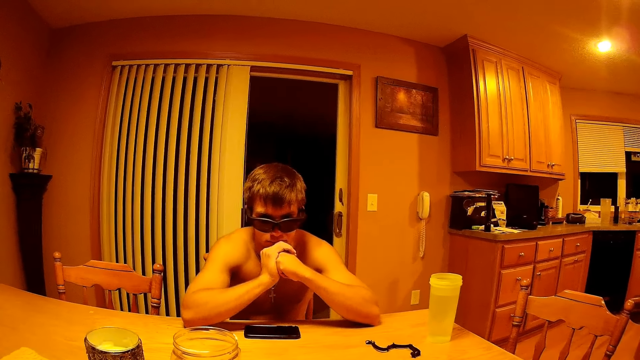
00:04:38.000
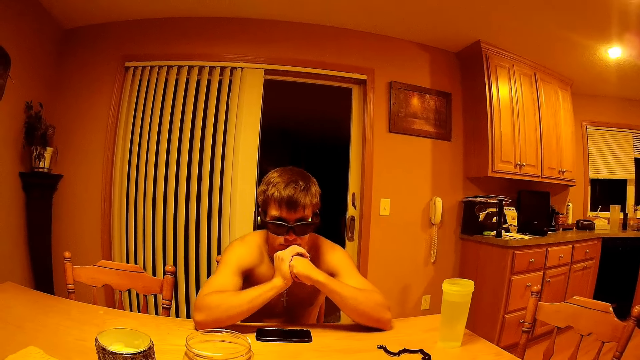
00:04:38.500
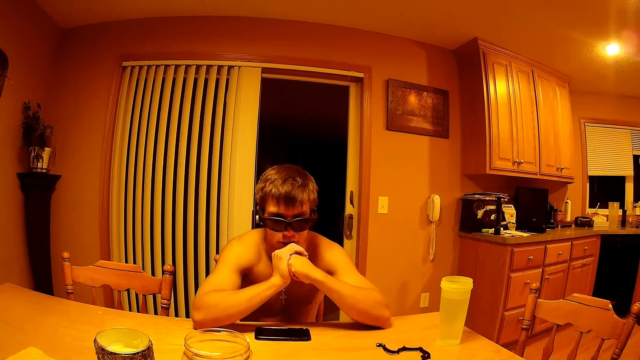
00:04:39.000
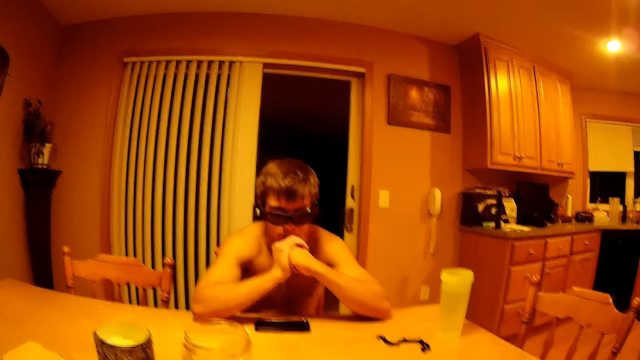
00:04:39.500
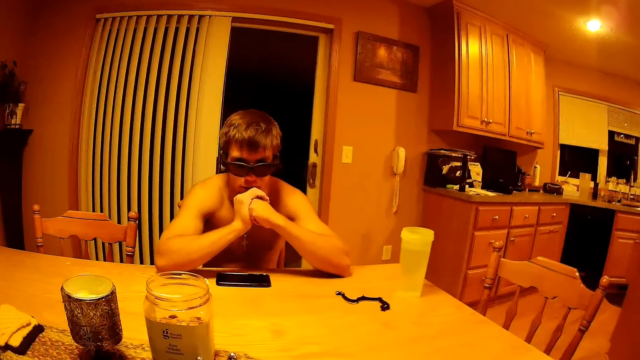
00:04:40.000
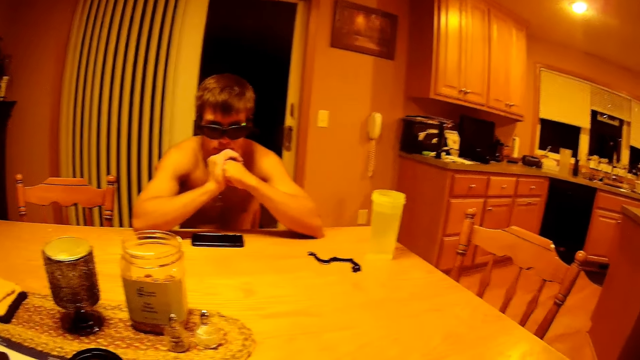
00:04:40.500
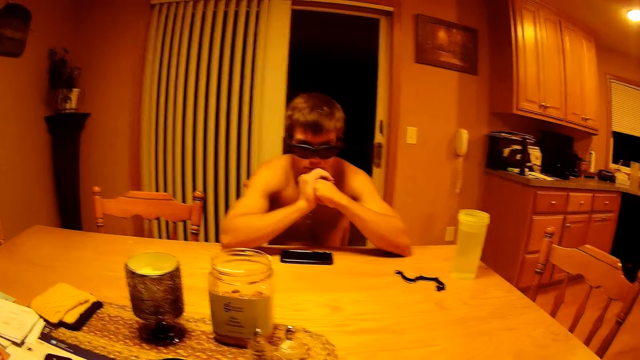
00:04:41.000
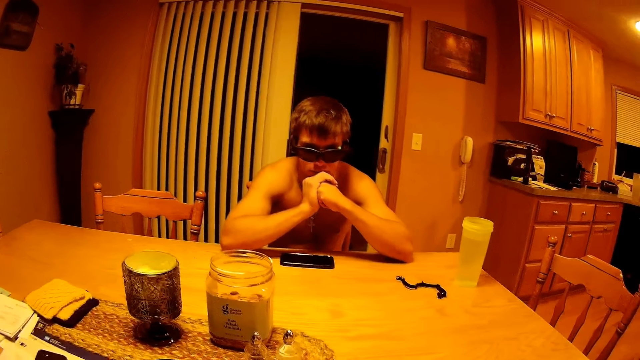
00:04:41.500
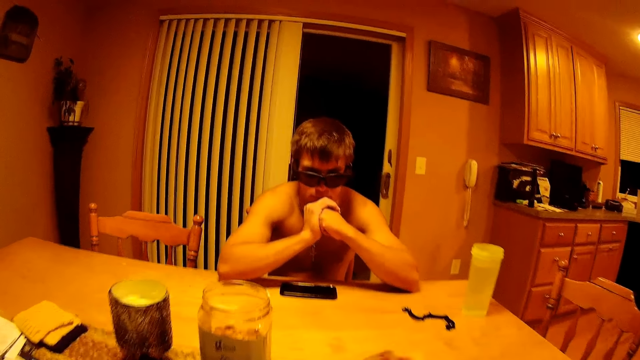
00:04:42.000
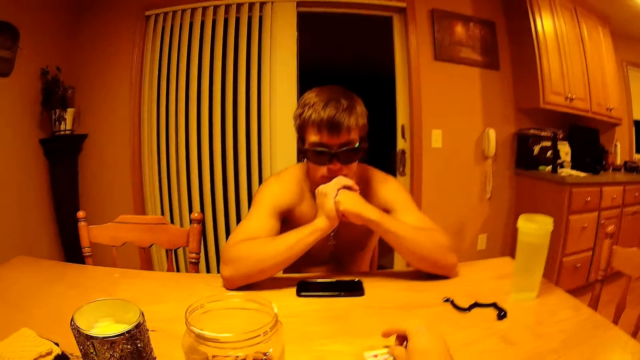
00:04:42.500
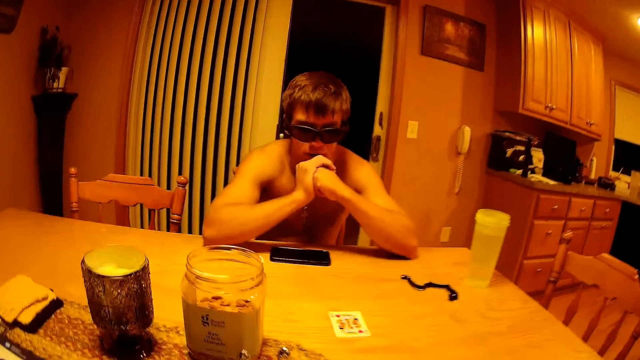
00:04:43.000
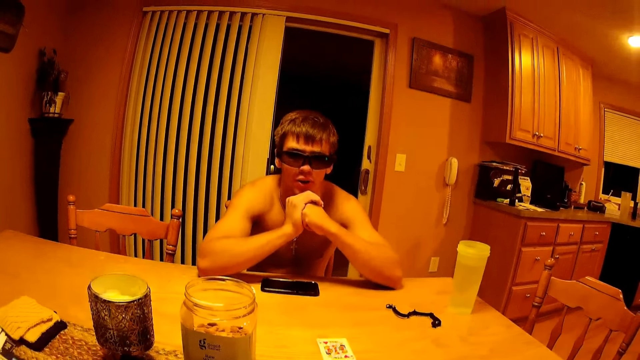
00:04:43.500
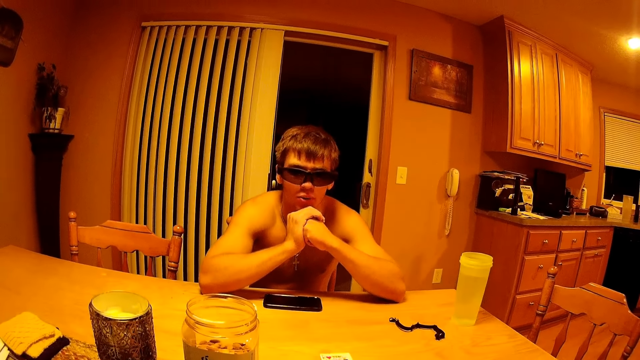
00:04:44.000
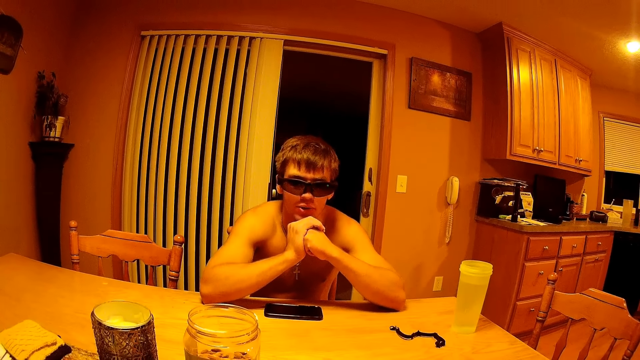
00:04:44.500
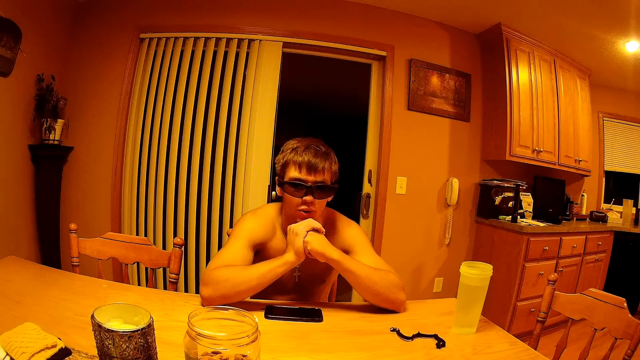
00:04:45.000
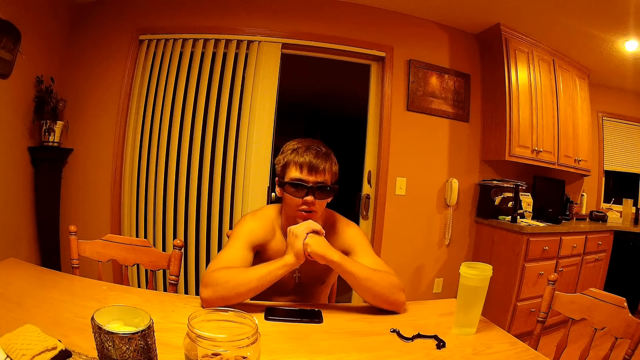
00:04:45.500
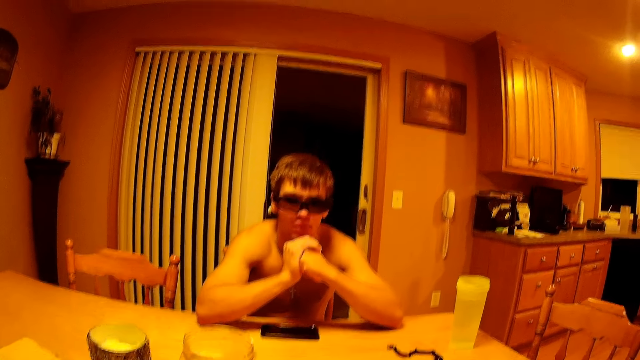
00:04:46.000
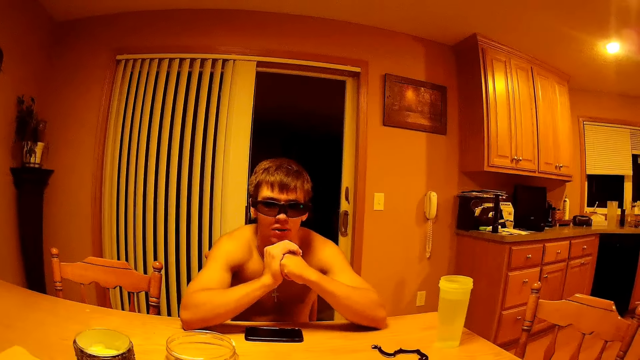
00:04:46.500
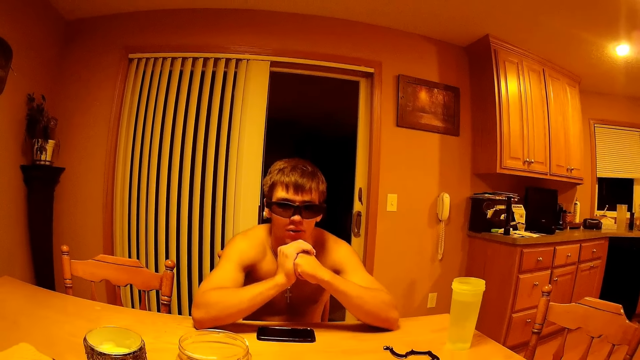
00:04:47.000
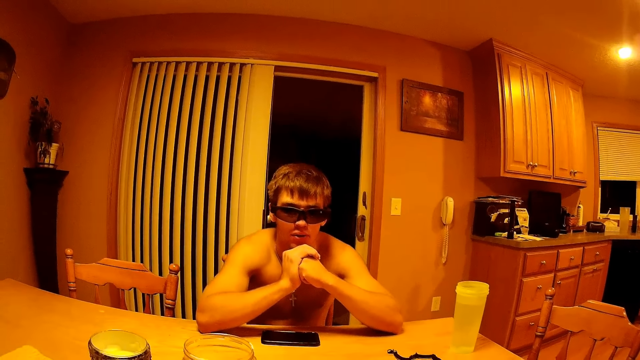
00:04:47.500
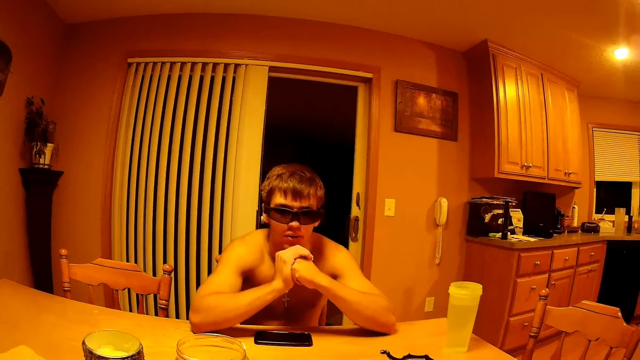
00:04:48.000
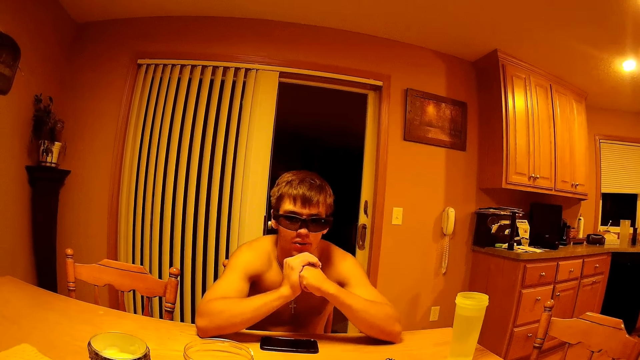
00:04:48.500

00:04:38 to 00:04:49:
A man talks to the camera wearer. The camera wearer puts the card on the table.

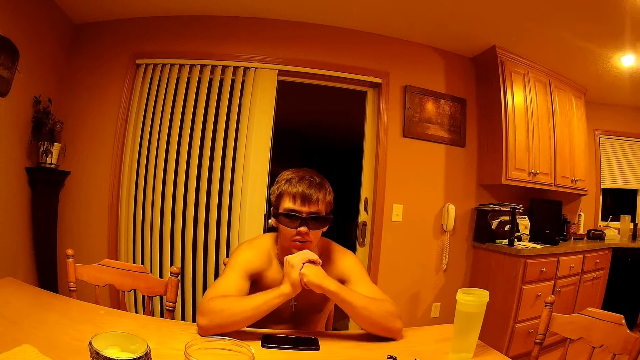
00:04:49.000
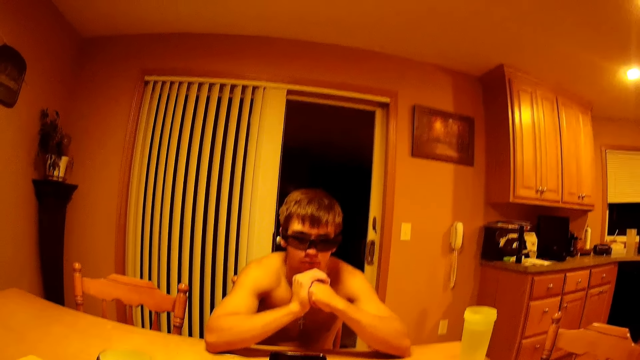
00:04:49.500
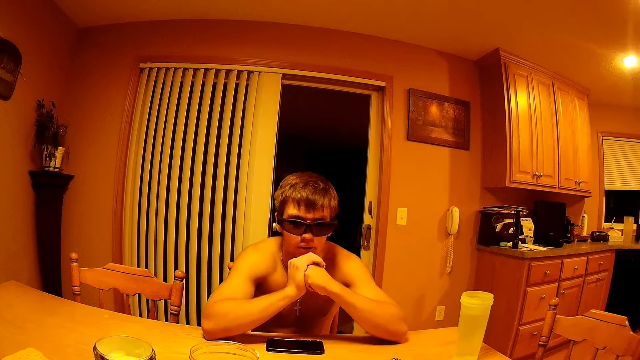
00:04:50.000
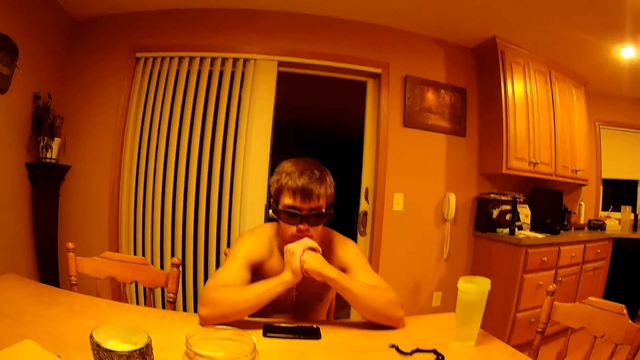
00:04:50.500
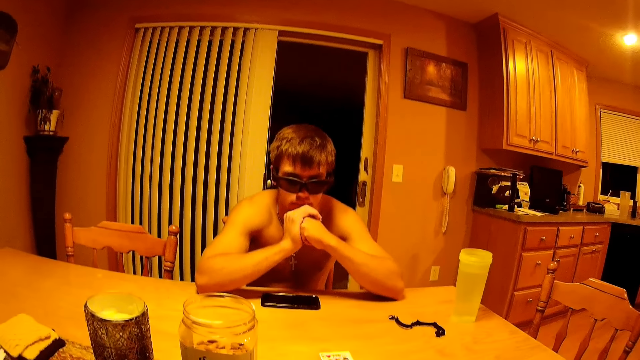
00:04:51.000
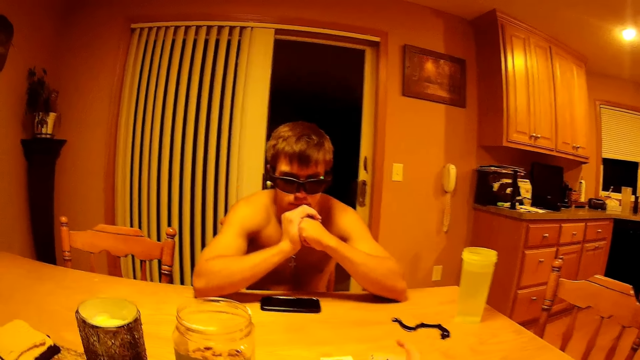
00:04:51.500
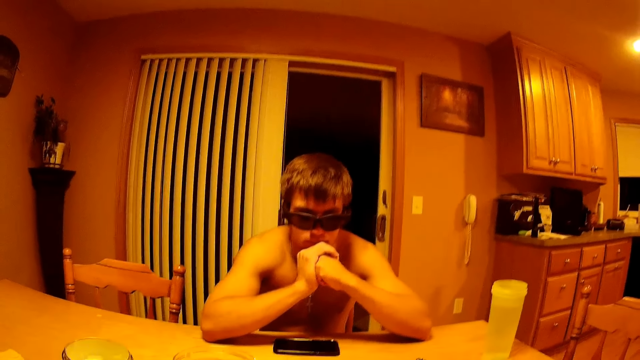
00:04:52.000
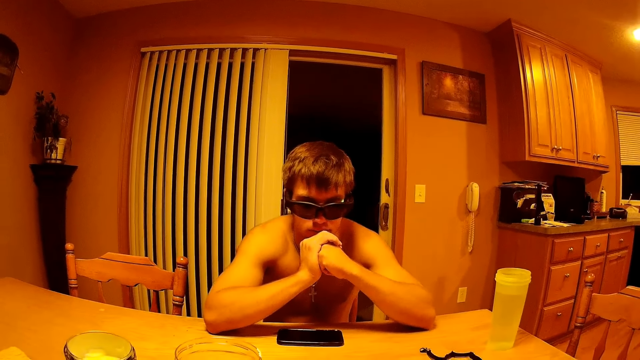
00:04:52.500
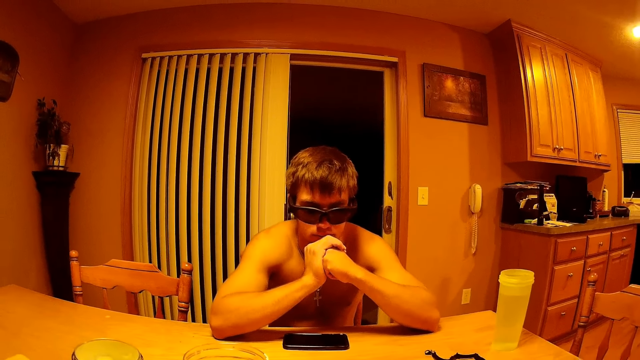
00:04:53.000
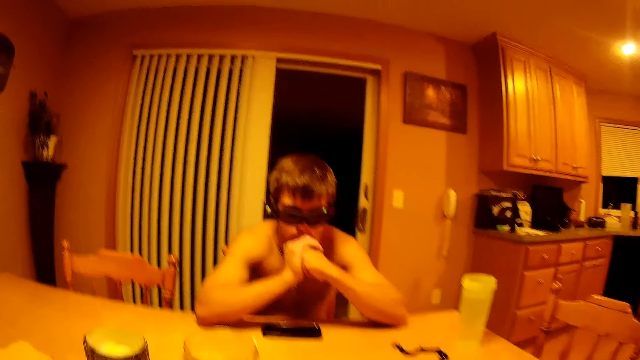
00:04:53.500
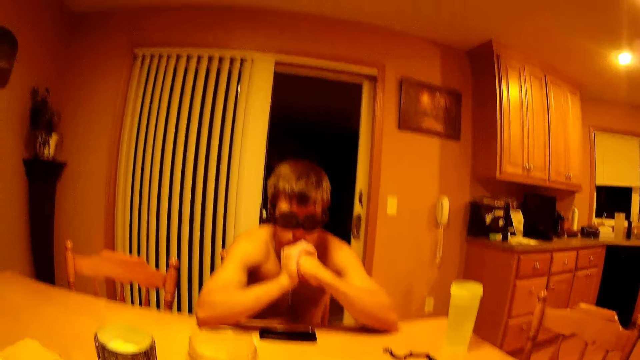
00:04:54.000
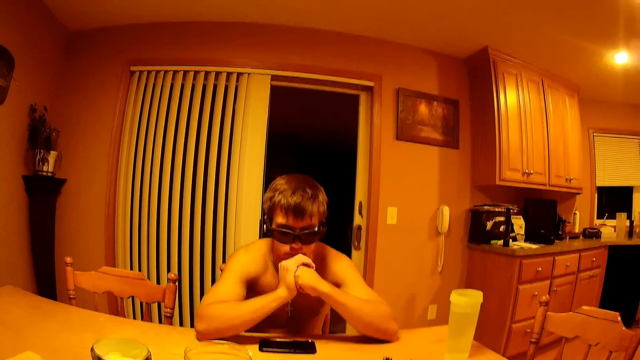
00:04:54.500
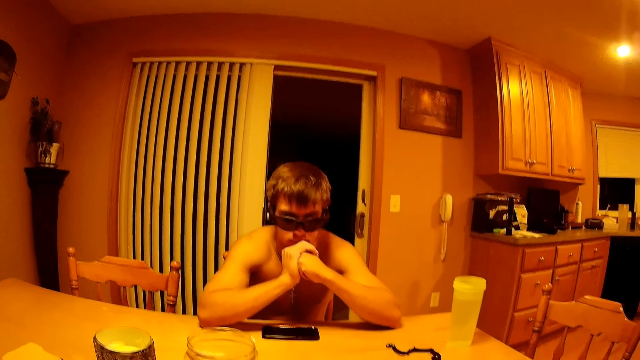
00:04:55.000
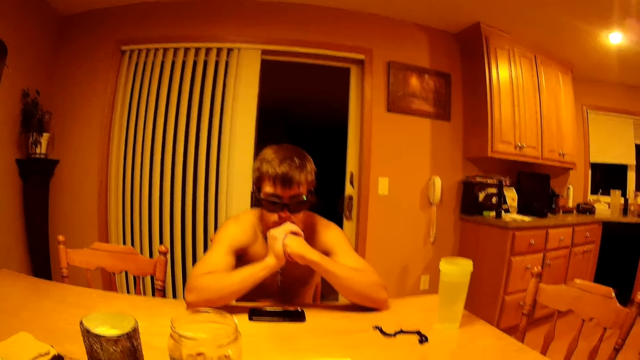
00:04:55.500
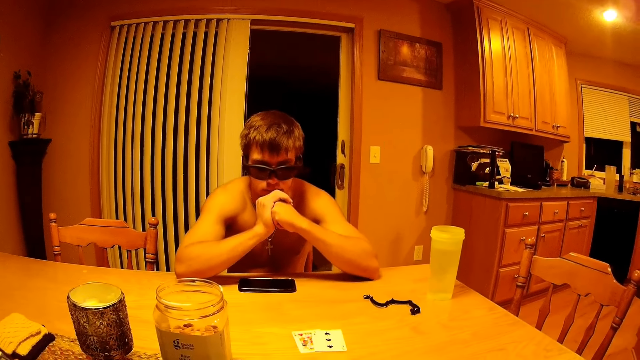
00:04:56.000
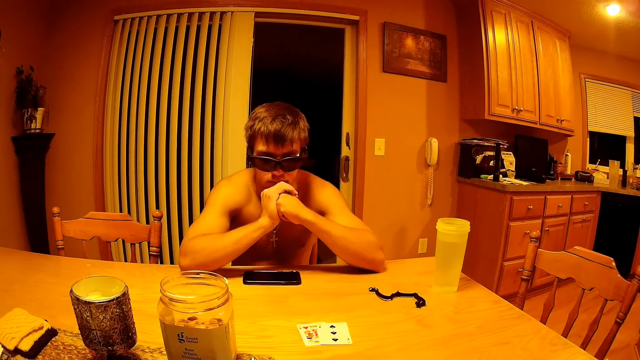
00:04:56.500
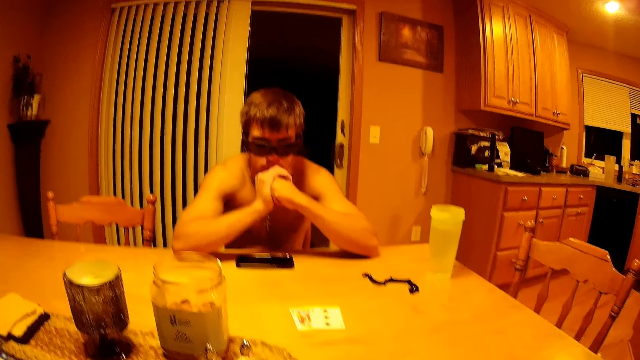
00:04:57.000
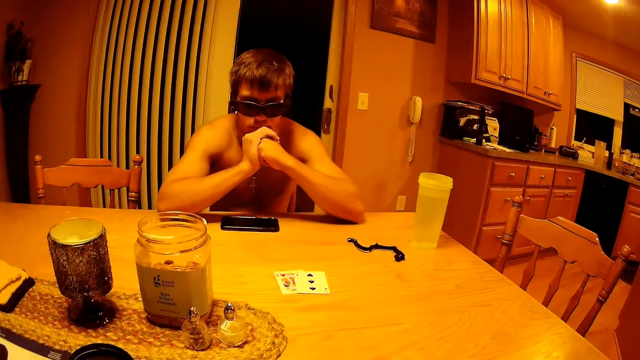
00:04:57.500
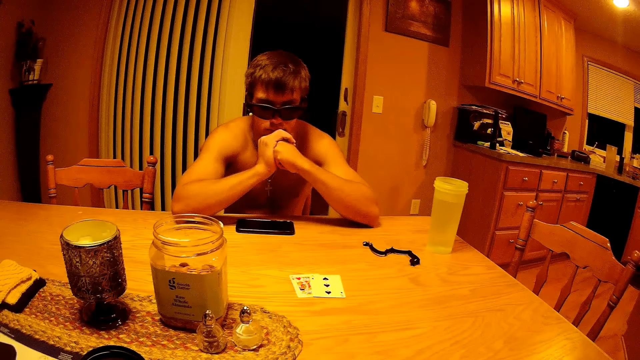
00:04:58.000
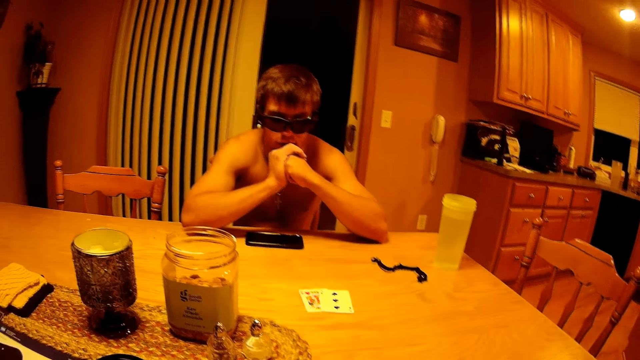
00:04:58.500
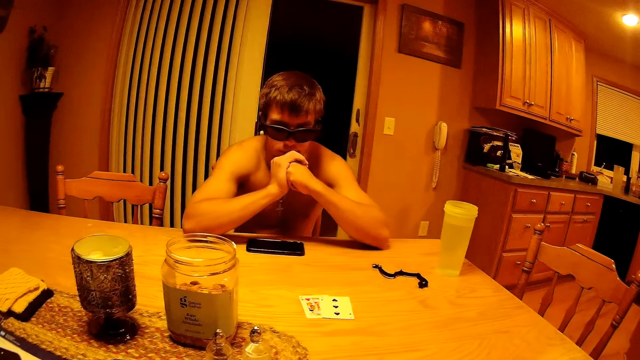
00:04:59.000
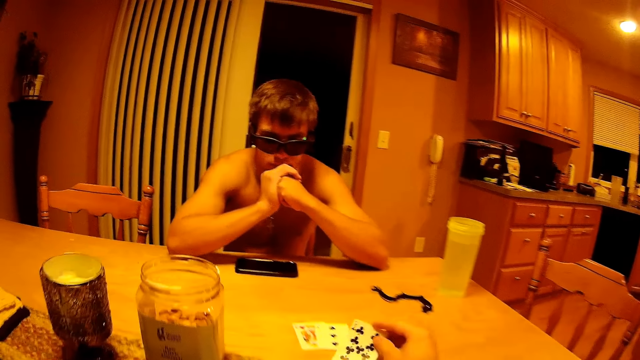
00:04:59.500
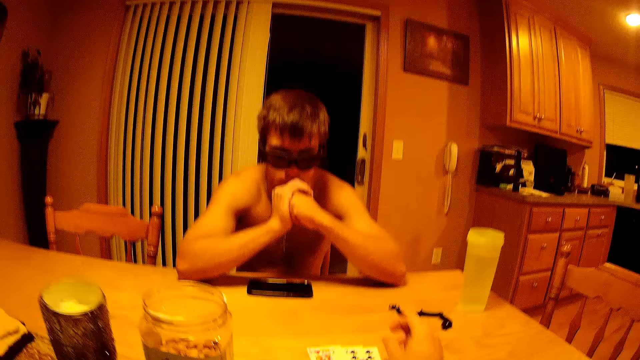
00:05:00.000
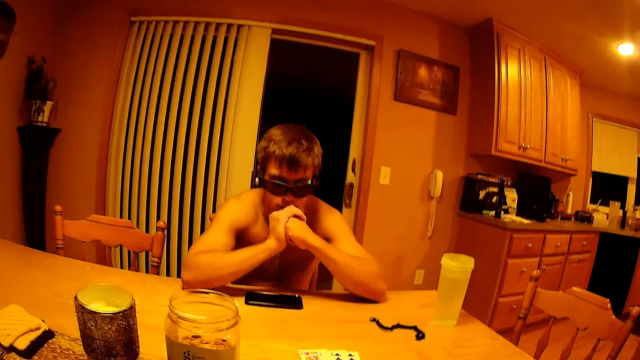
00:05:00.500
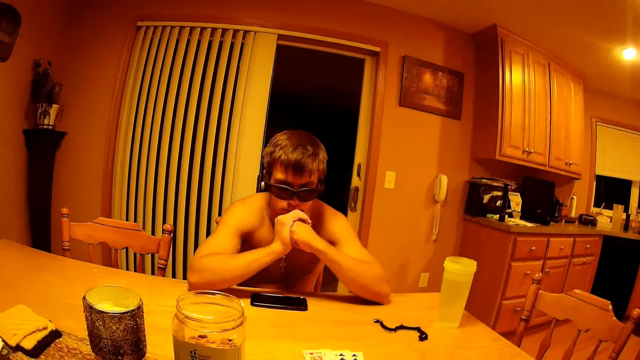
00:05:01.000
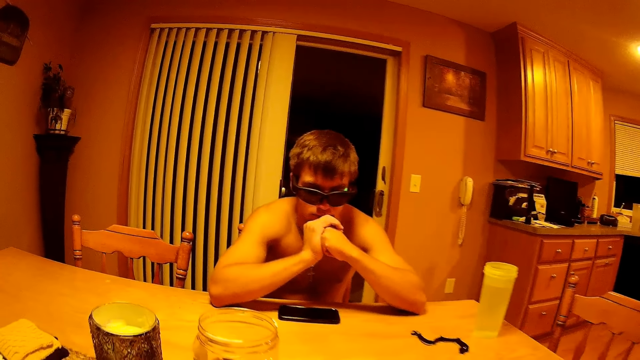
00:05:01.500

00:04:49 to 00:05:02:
The camera wearer places a card on the table. They place a card on the table again.
